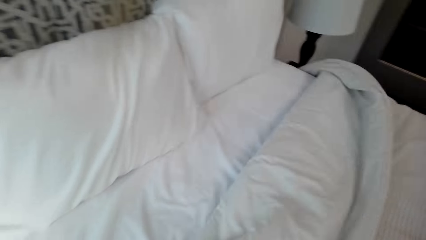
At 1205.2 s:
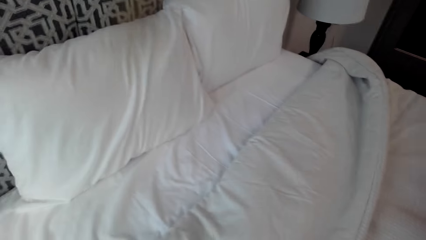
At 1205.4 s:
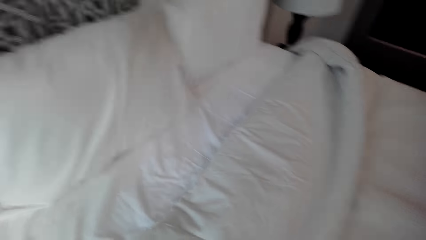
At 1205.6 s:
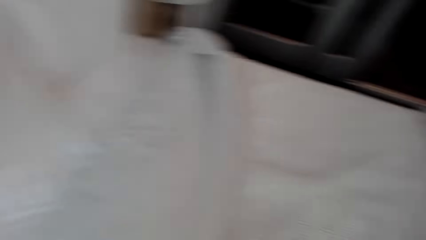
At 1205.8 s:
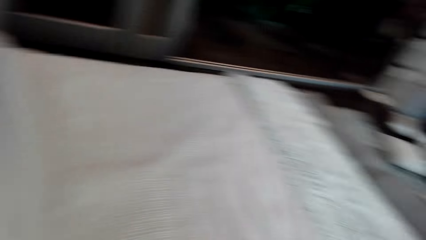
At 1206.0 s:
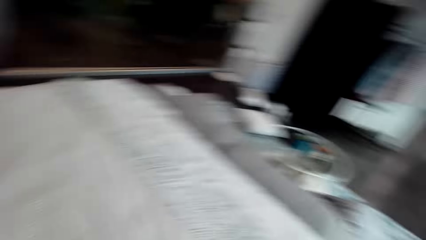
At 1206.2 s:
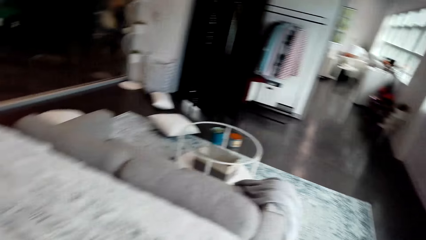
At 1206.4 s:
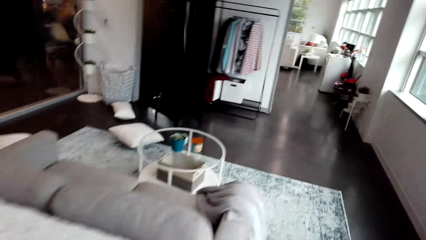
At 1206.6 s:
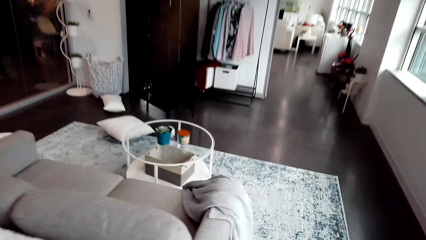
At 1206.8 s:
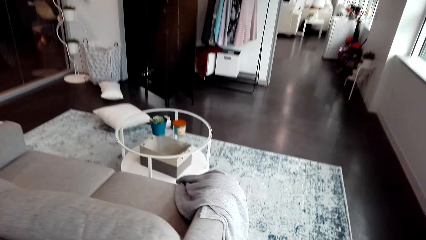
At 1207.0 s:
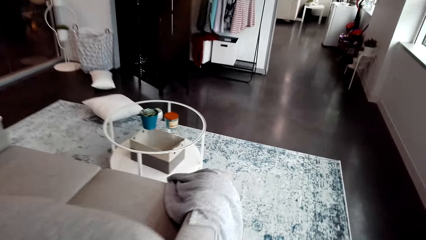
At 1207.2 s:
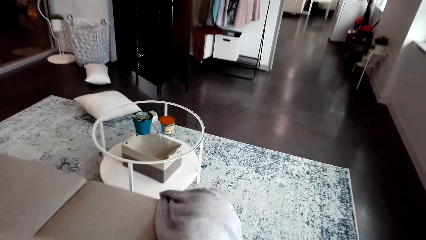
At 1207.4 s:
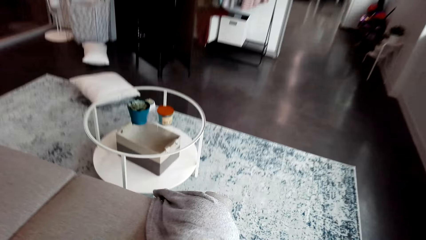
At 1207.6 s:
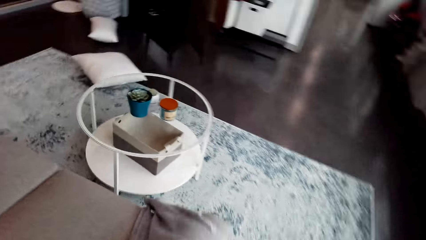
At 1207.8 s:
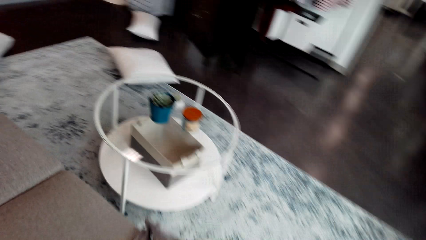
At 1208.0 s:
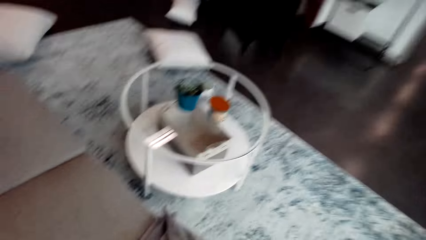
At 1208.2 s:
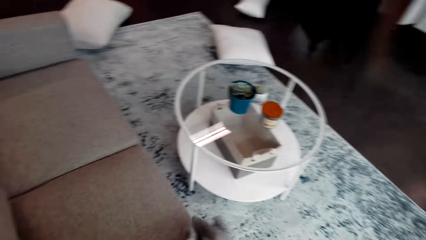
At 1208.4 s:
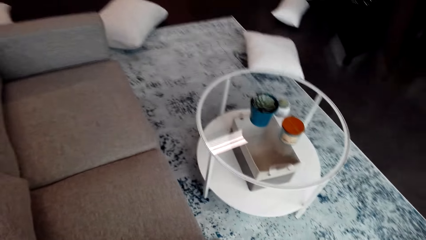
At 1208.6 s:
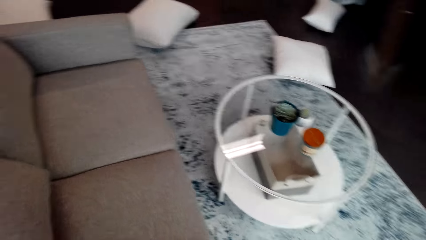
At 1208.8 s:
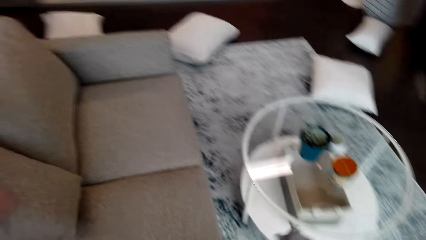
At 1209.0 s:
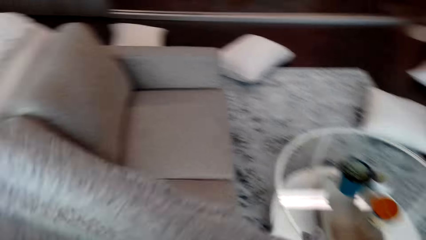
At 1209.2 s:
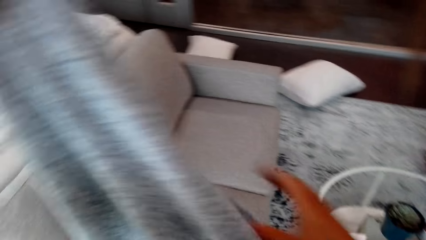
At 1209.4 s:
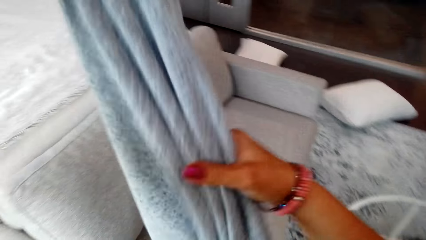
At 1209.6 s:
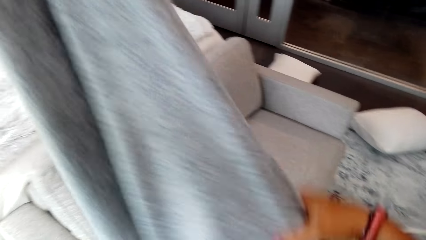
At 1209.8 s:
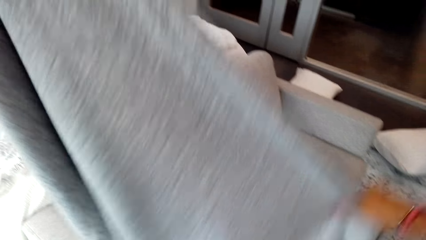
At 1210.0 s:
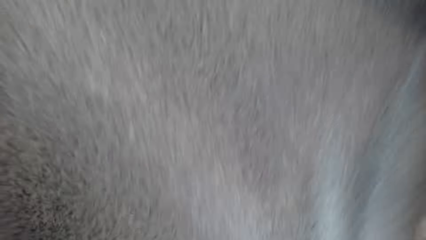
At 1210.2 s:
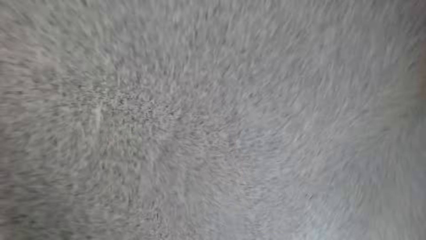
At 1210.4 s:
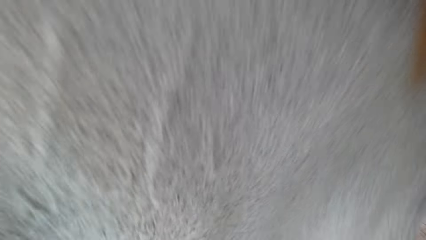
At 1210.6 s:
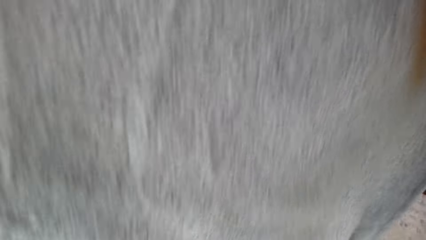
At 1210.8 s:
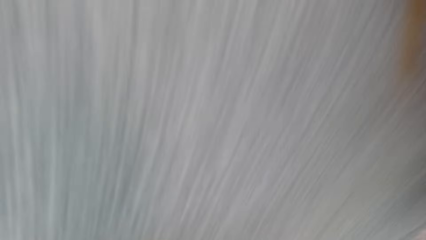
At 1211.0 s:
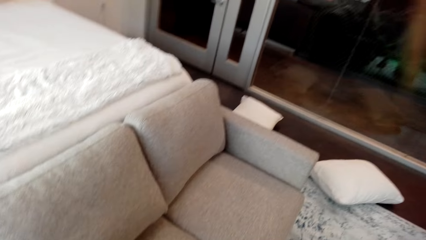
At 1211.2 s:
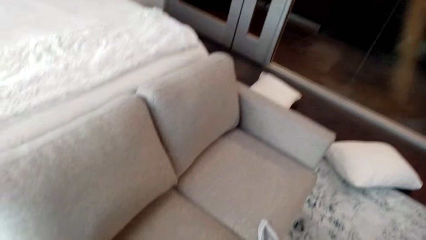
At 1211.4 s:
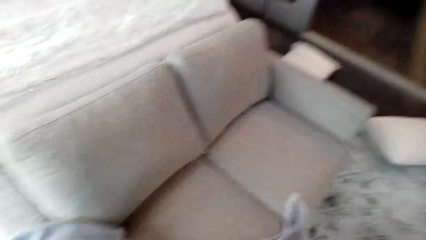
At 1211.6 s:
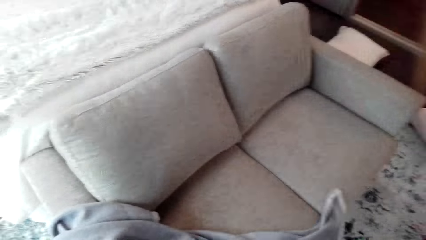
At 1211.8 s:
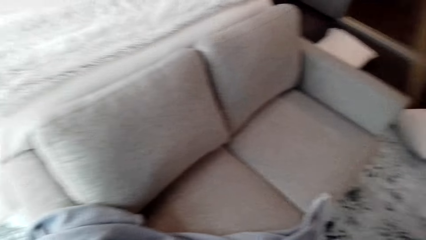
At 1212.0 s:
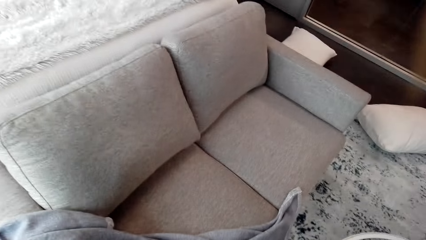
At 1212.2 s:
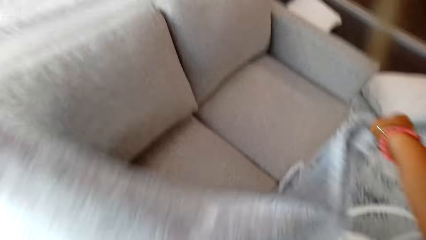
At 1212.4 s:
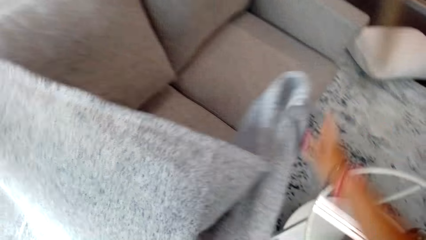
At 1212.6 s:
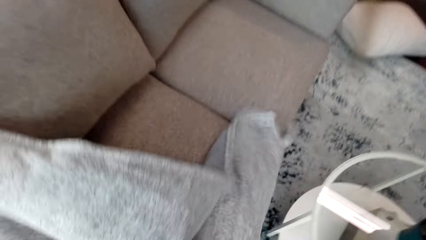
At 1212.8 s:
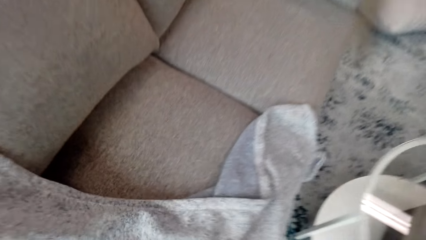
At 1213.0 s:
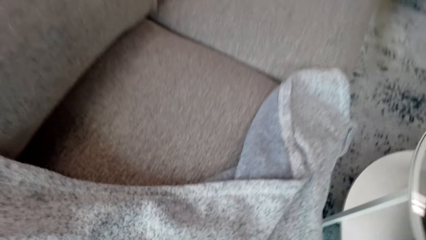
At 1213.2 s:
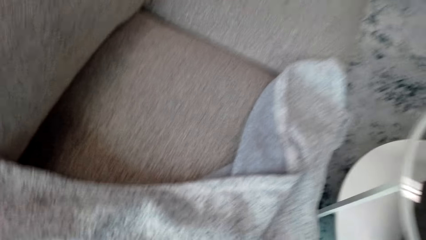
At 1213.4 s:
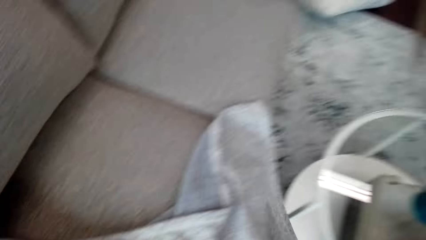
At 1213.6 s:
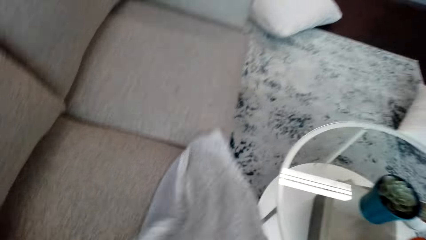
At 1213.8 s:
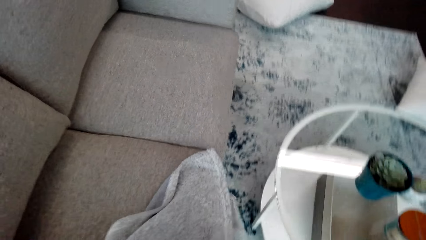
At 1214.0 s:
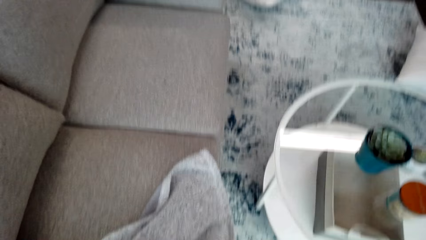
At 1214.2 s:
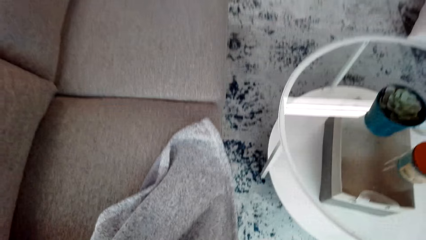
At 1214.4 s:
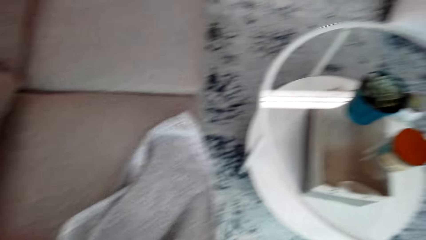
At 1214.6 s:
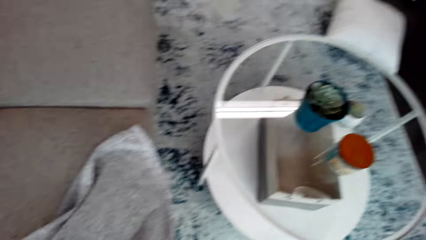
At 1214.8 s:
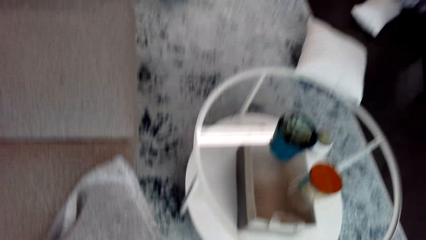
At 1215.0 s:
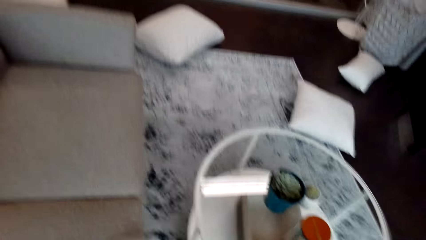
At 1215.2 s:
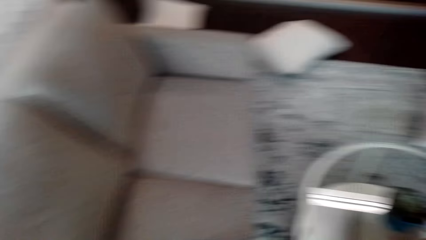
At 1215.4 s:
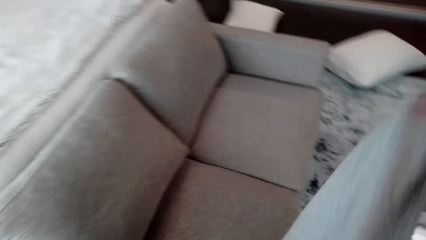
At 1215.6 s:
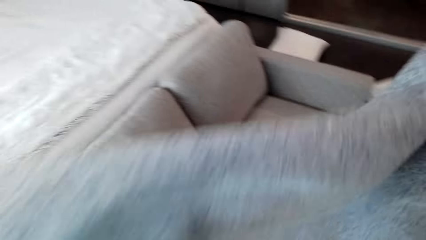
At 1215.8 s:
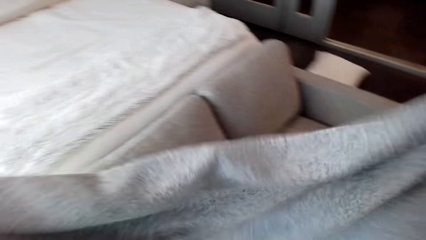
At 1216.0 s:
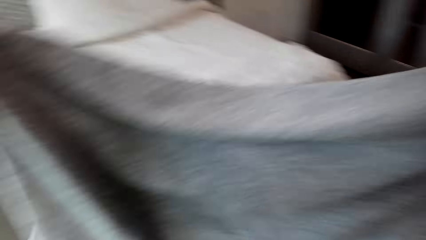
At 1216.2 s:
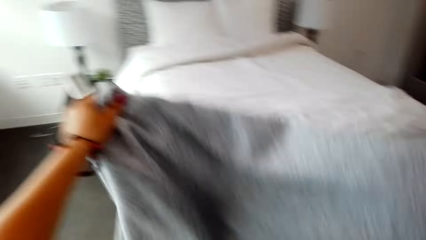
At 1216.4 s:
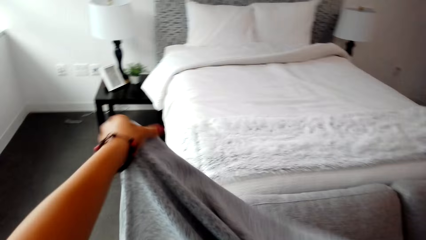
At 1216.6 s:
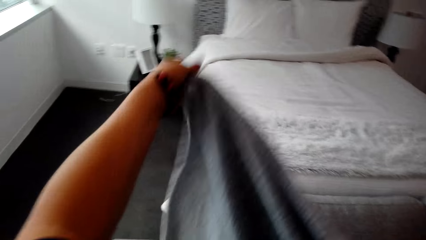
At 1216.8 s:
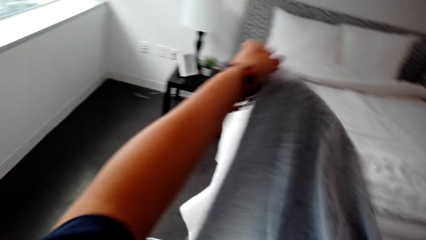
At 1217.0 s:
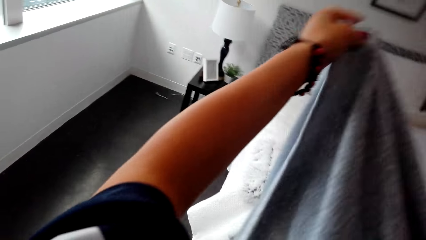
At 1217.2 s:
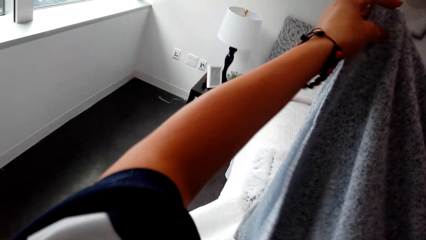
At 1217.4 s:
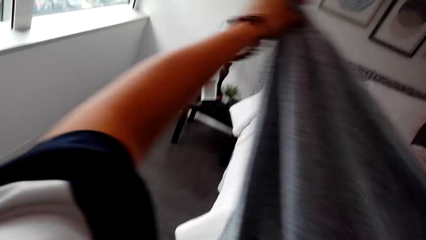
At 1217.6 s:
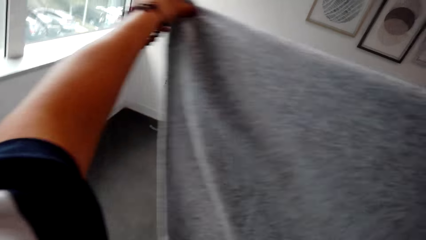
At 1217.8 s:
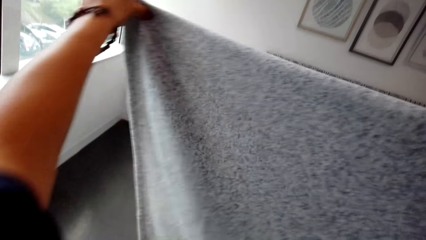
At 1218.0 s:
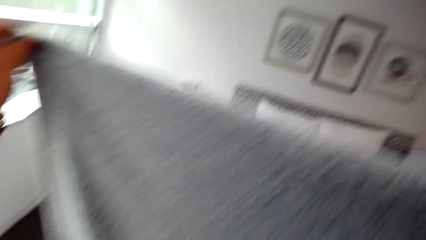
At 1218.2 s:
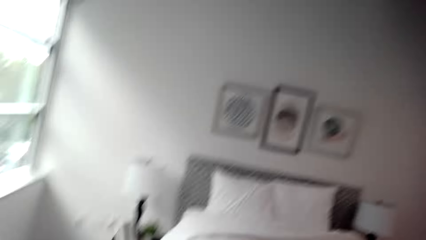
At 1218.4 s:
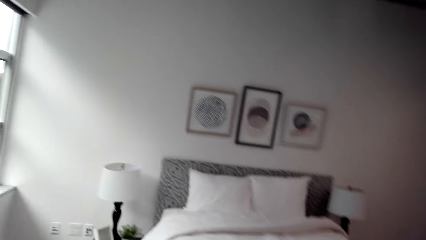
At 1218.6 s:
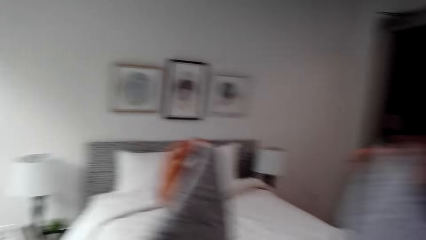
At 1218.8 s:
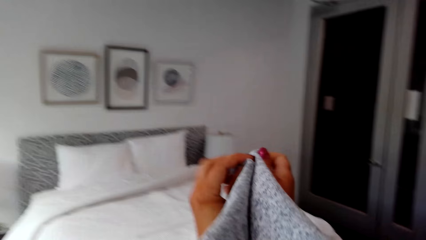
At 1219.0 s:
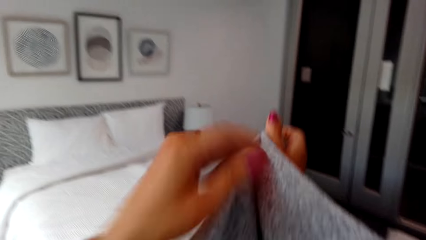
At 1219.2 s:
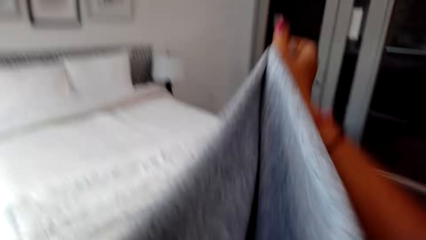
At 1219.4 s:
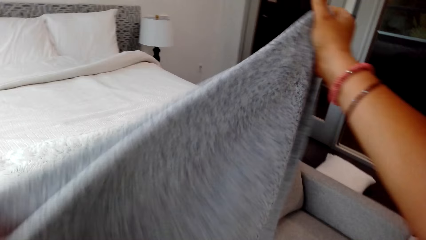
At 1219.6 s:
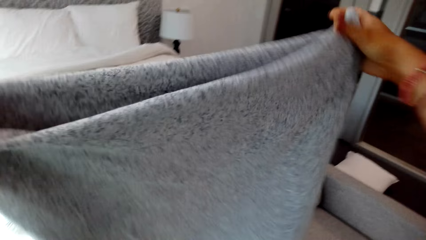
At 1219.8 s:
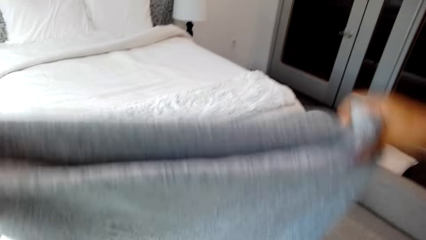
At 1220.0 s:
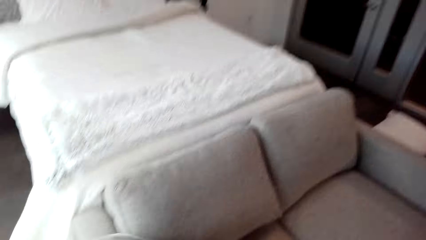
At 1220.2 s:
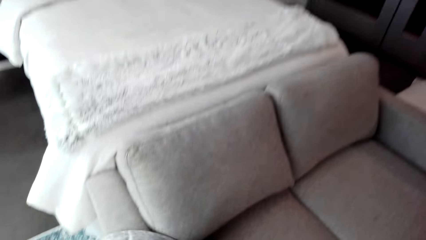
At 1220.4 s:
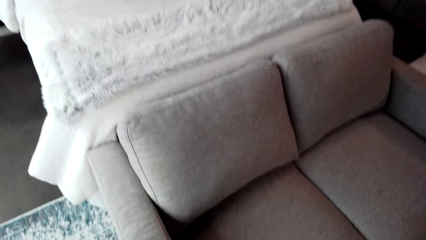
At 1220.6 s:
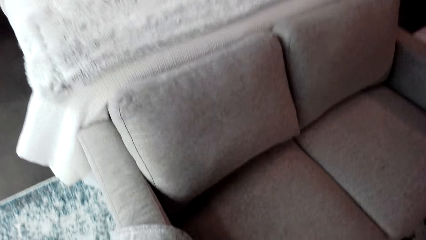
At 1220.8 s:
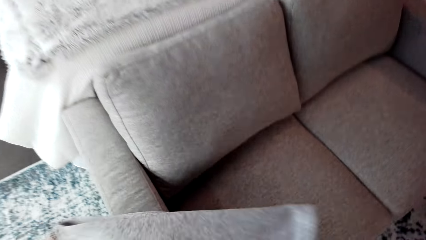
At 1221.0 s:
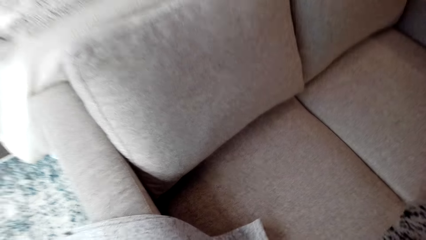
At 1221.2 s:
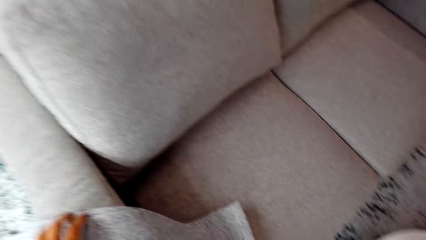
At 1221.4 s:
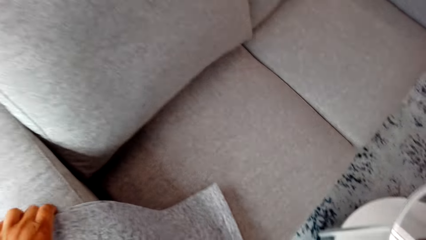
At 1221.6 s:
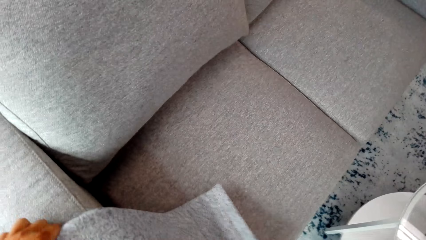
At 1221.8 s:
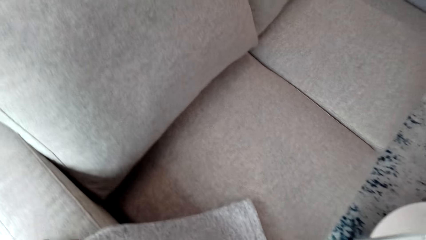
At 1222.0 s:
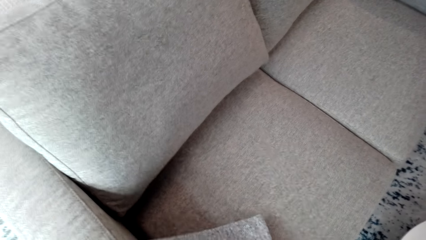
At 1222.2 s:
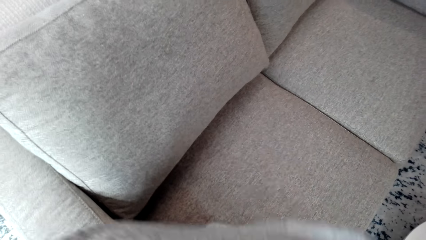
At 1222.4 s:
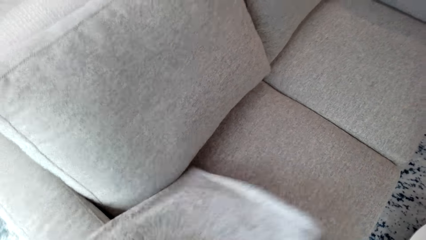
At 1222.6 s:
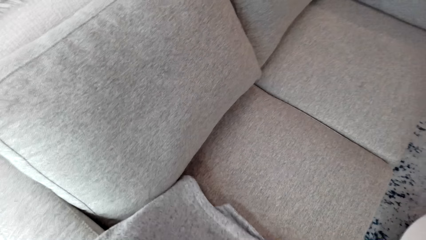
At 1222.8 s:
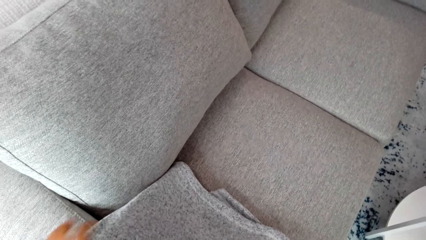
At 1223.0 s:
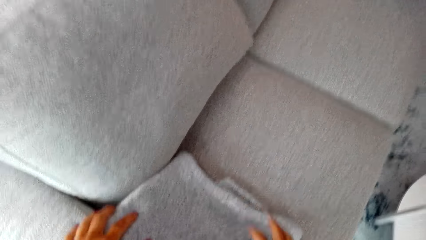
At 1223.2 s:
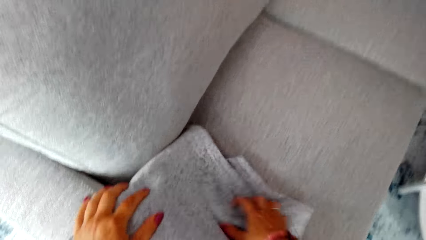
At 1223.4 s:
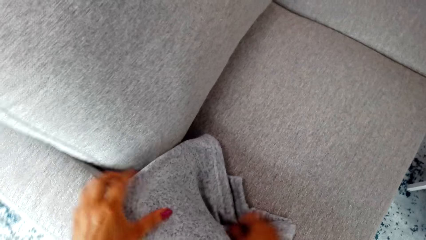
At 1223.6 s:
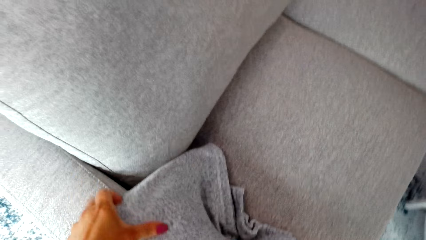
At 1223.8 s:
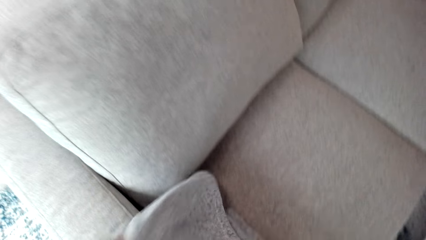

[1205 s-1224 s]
The camera wearer looks around the bedroom. They pick a piece of cloth and spread the piece of cloth. They hold the shawl. They drop the sheet on the couch. They fold the piece of cloth. They place the shawl on the sofa.
